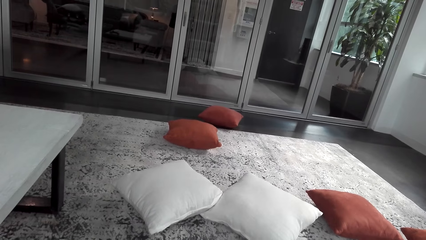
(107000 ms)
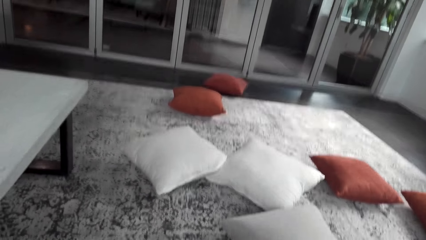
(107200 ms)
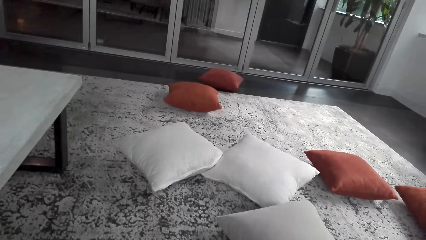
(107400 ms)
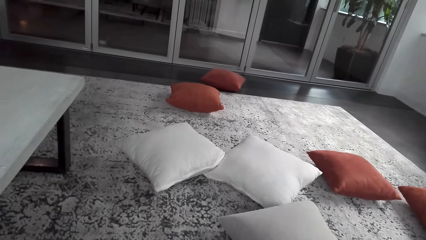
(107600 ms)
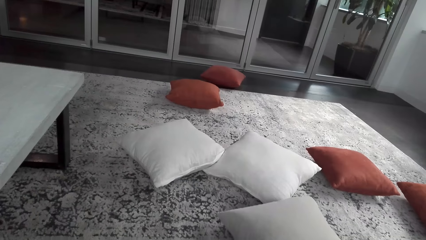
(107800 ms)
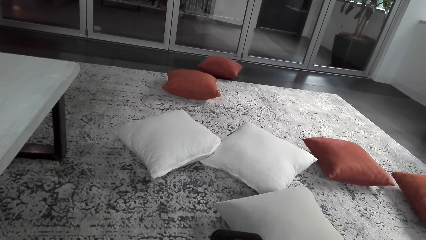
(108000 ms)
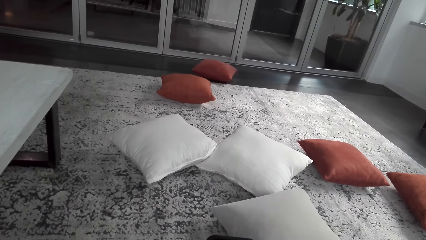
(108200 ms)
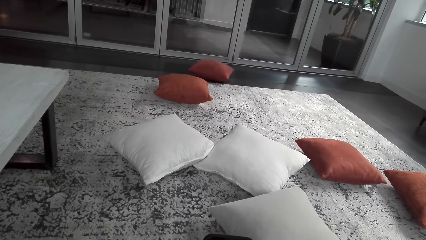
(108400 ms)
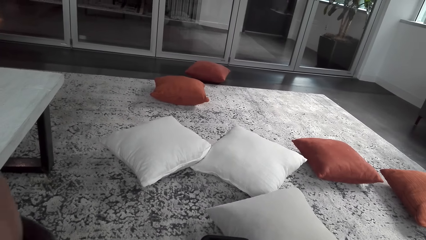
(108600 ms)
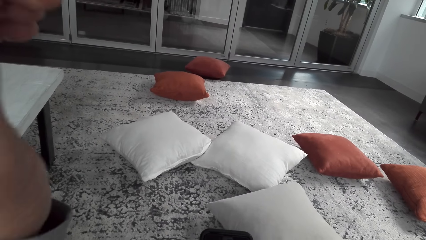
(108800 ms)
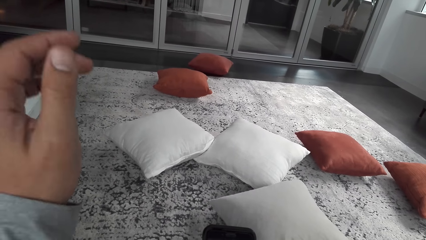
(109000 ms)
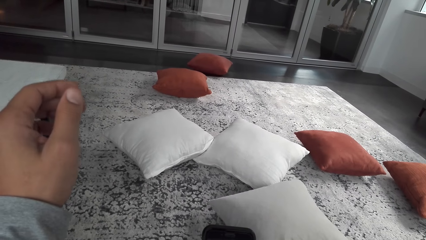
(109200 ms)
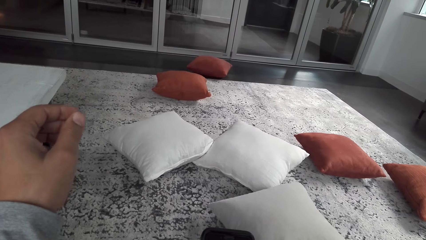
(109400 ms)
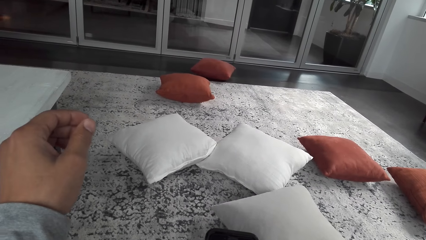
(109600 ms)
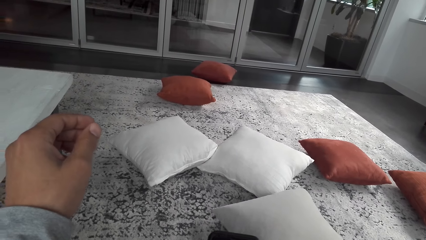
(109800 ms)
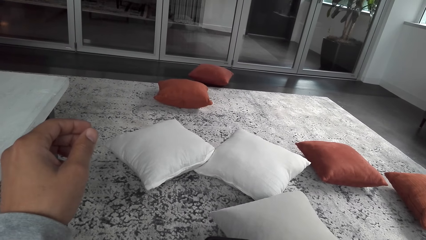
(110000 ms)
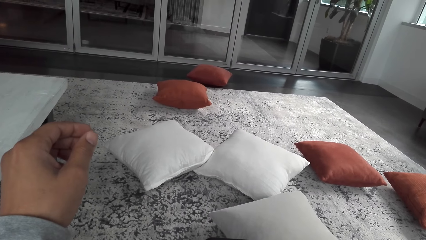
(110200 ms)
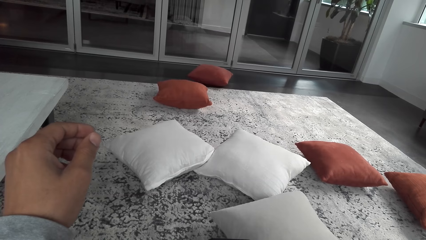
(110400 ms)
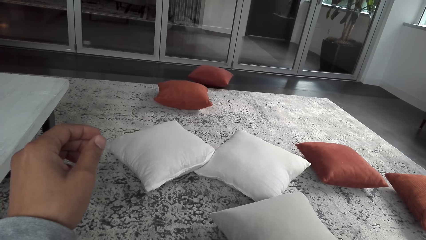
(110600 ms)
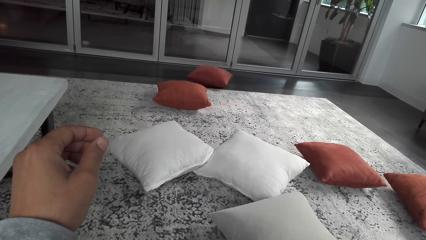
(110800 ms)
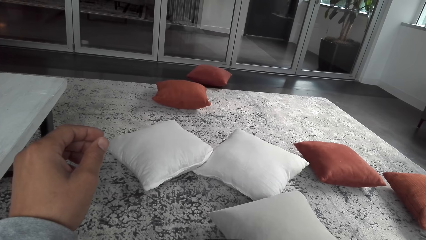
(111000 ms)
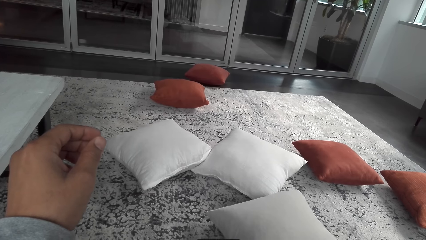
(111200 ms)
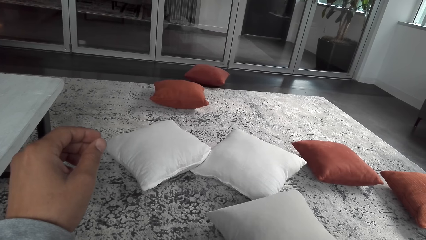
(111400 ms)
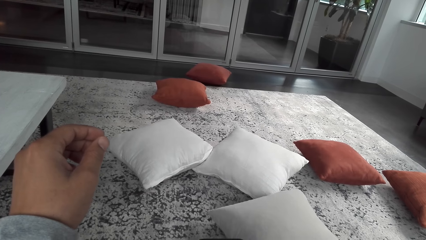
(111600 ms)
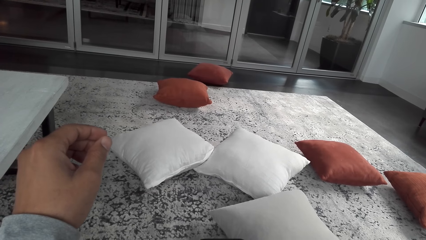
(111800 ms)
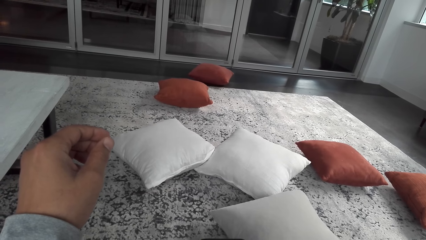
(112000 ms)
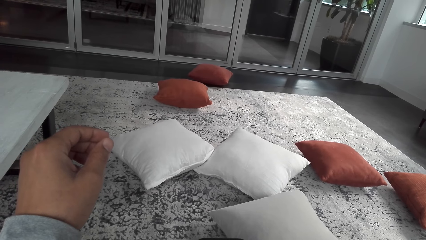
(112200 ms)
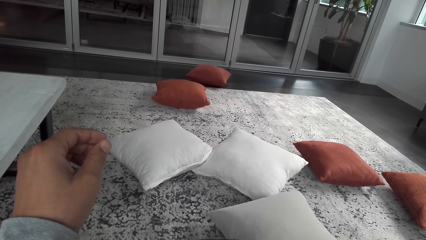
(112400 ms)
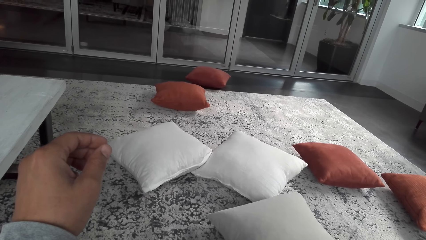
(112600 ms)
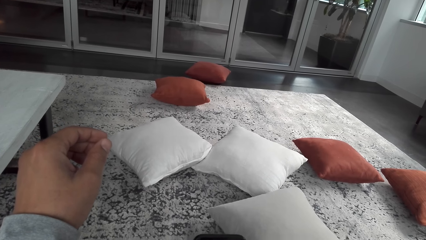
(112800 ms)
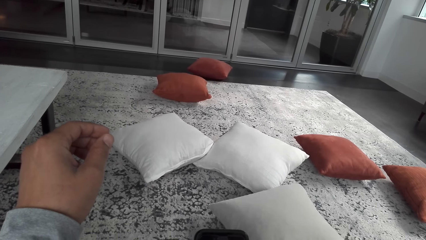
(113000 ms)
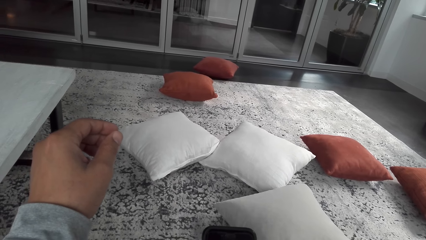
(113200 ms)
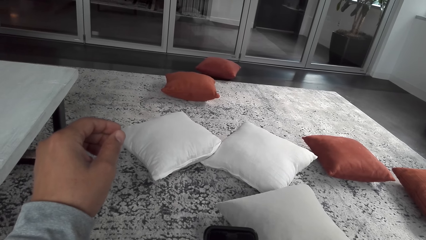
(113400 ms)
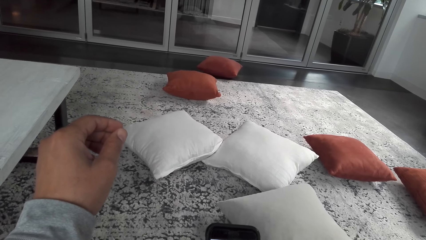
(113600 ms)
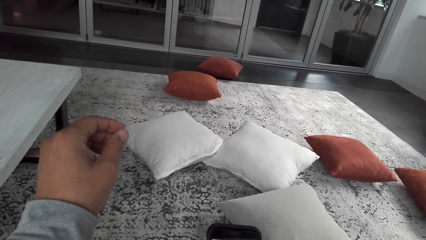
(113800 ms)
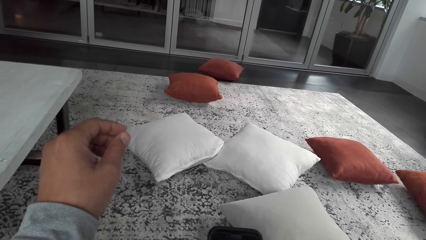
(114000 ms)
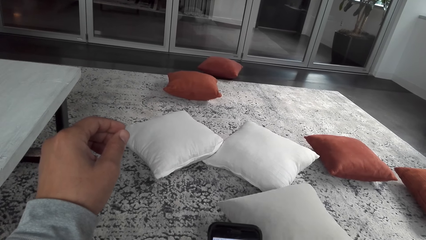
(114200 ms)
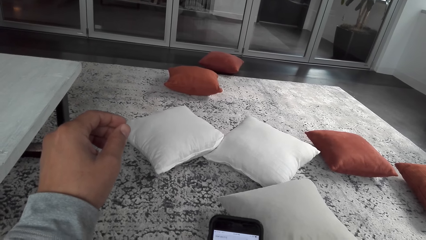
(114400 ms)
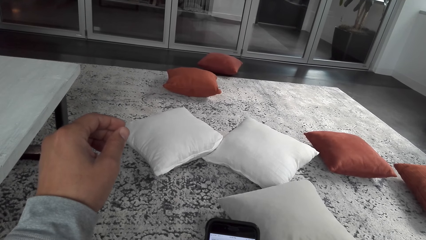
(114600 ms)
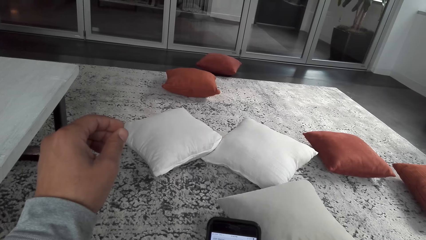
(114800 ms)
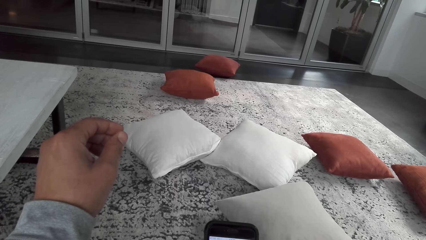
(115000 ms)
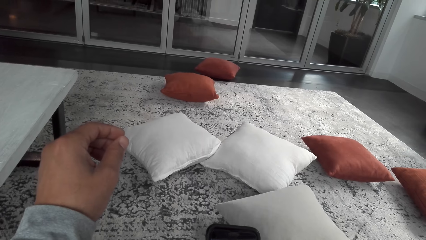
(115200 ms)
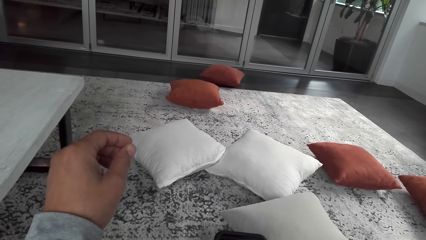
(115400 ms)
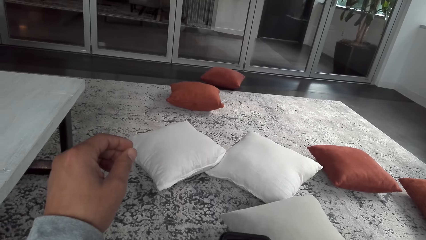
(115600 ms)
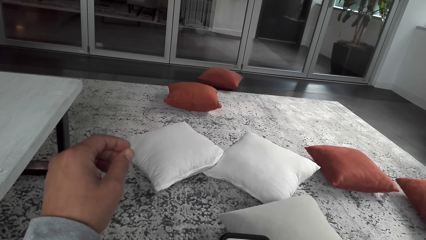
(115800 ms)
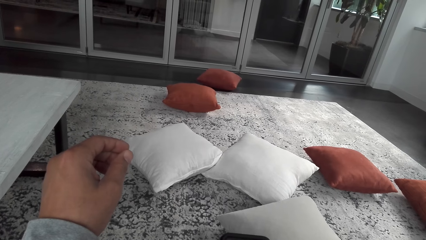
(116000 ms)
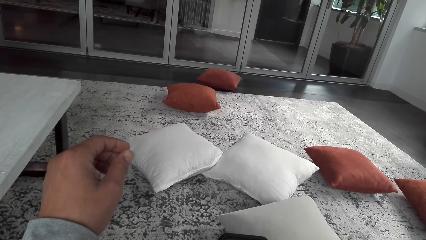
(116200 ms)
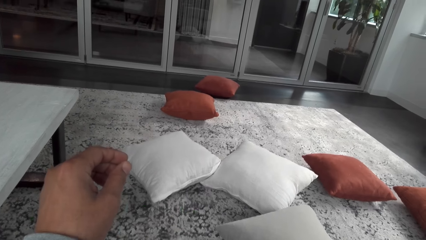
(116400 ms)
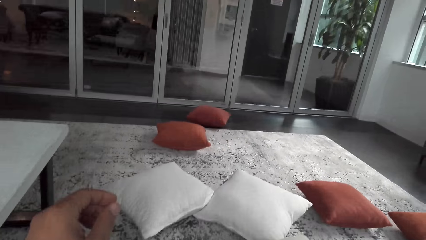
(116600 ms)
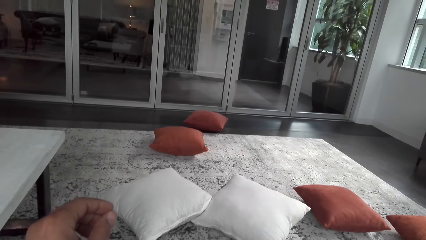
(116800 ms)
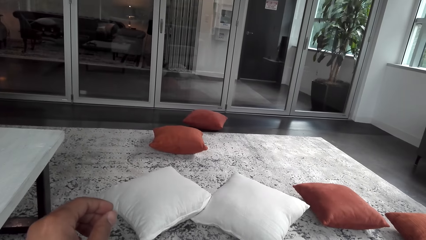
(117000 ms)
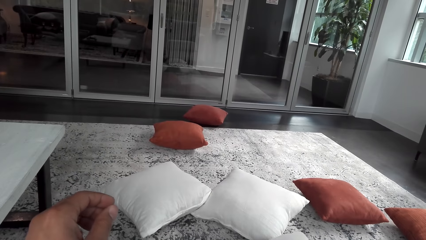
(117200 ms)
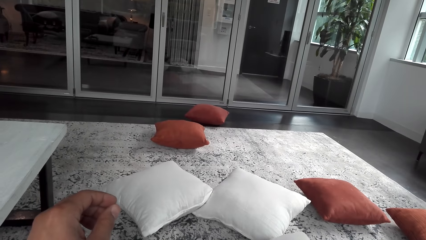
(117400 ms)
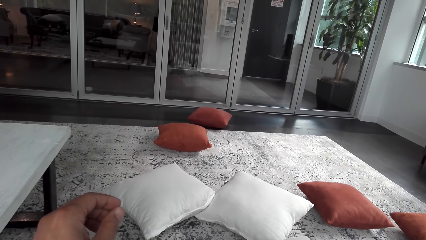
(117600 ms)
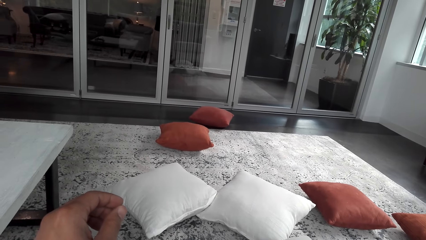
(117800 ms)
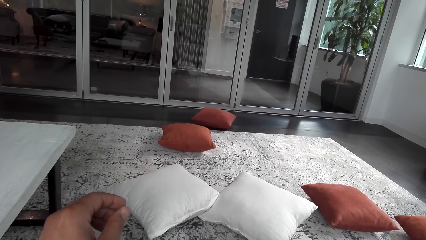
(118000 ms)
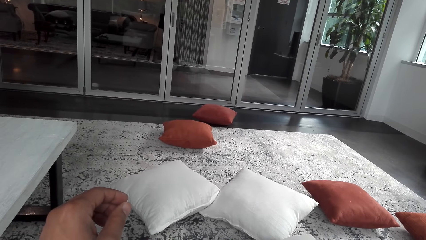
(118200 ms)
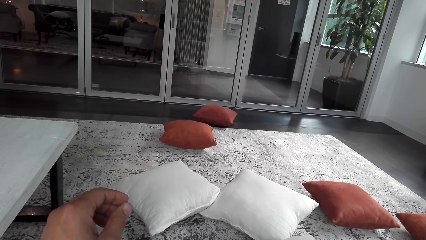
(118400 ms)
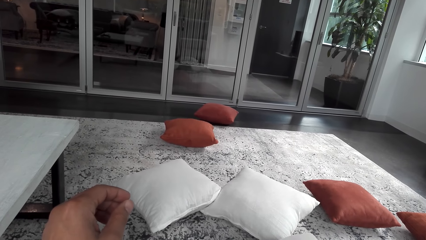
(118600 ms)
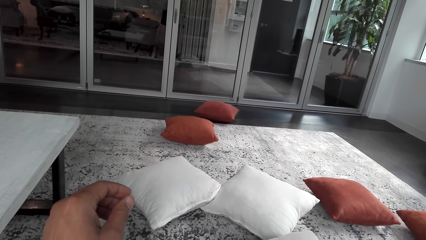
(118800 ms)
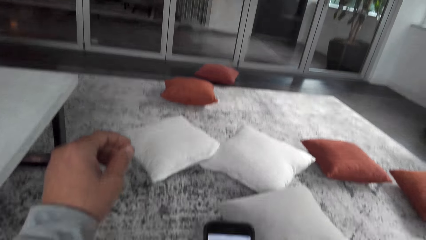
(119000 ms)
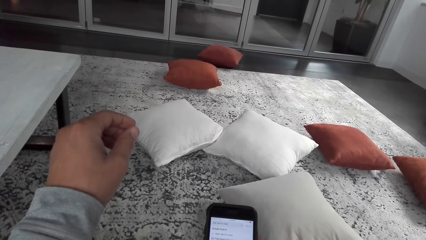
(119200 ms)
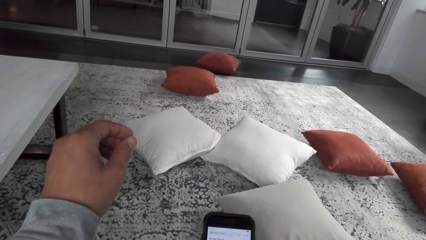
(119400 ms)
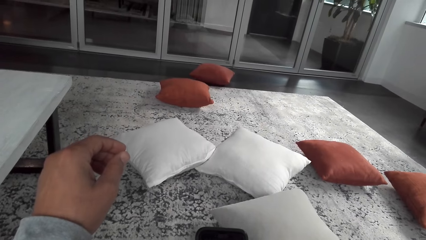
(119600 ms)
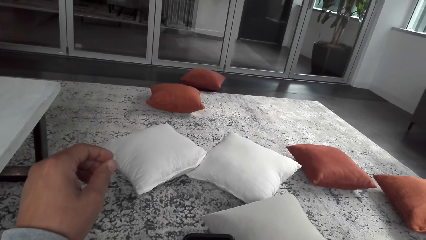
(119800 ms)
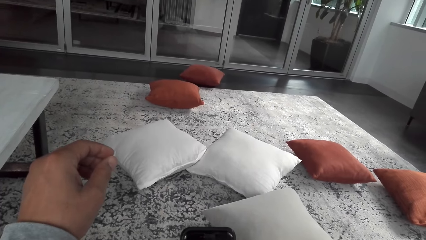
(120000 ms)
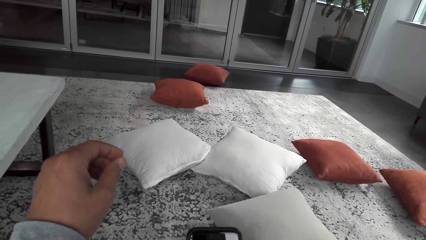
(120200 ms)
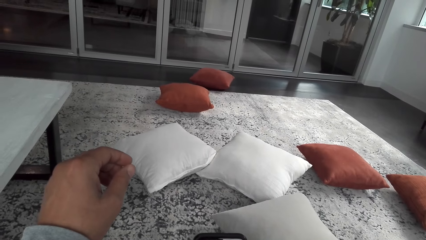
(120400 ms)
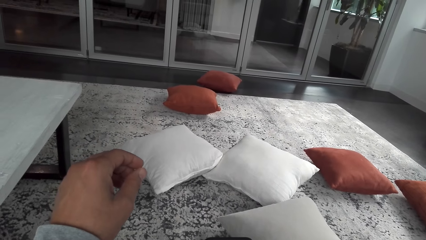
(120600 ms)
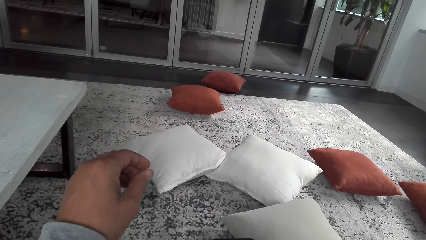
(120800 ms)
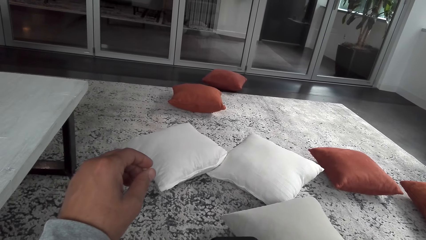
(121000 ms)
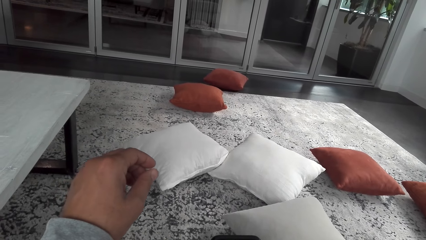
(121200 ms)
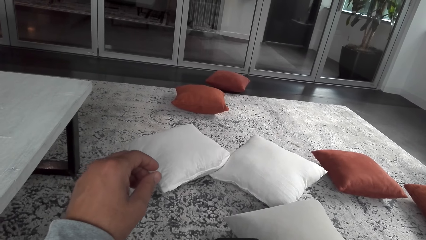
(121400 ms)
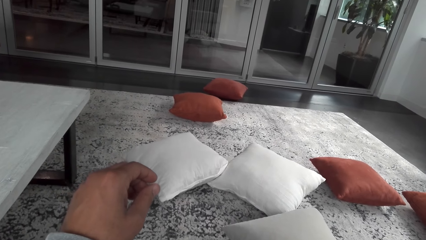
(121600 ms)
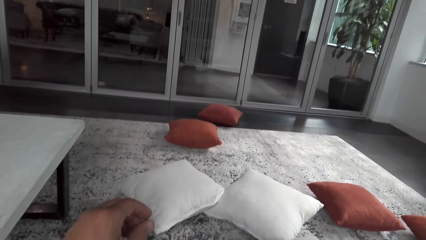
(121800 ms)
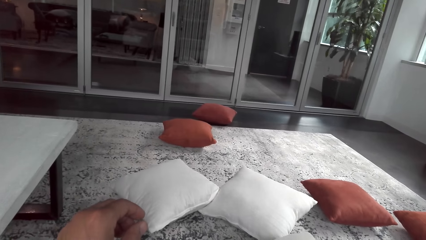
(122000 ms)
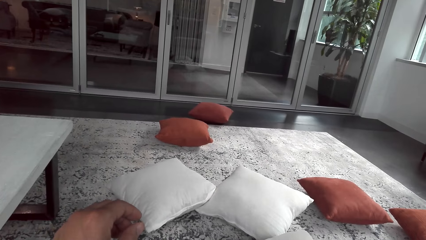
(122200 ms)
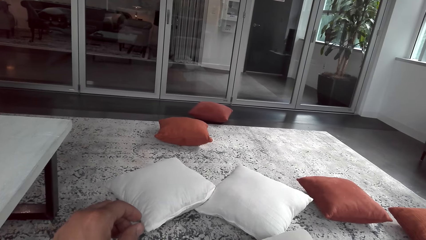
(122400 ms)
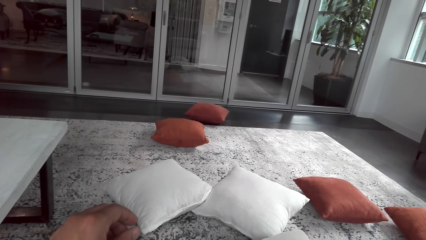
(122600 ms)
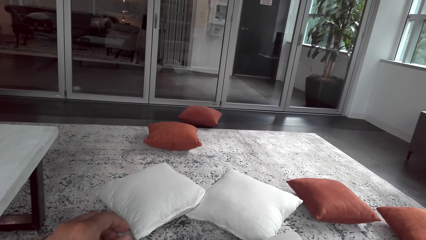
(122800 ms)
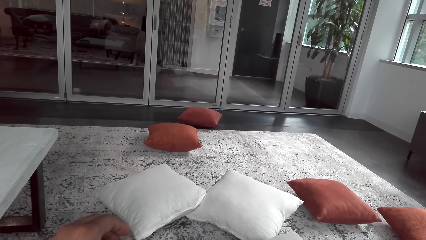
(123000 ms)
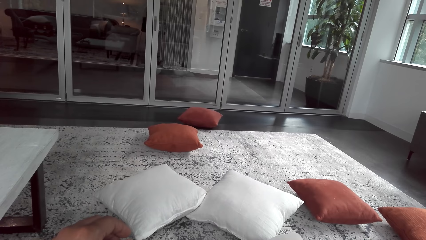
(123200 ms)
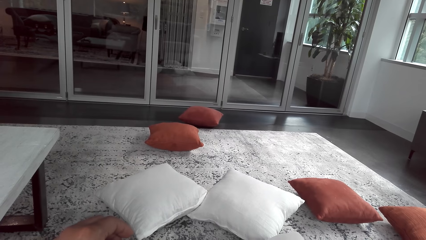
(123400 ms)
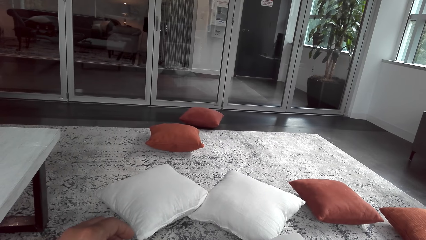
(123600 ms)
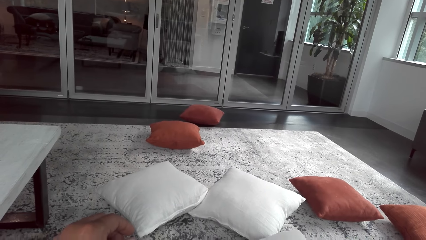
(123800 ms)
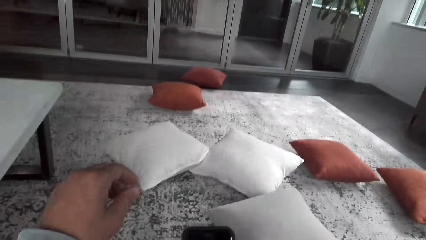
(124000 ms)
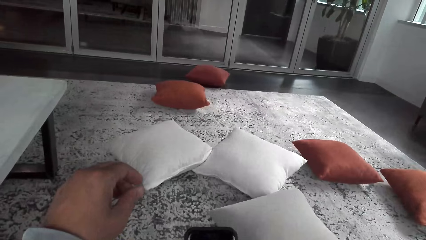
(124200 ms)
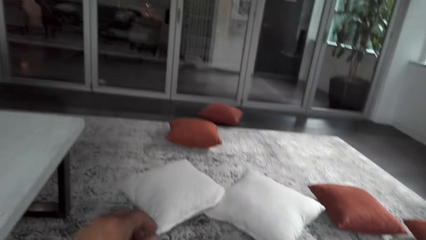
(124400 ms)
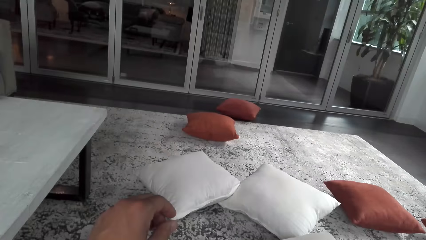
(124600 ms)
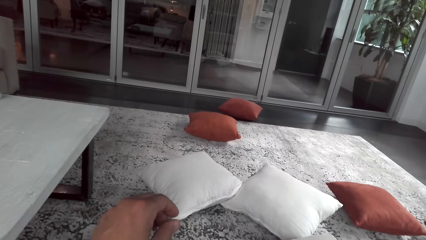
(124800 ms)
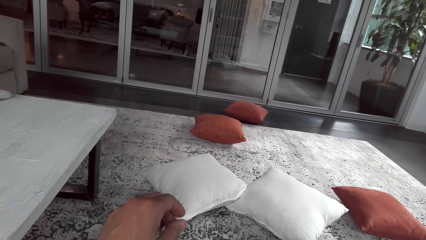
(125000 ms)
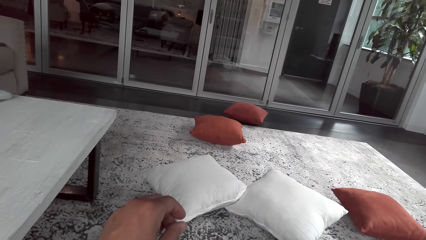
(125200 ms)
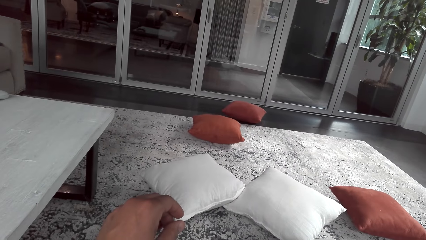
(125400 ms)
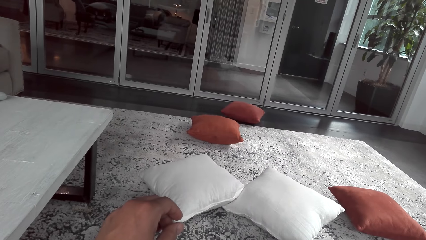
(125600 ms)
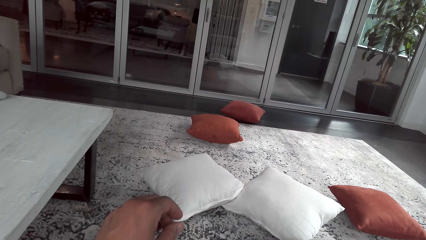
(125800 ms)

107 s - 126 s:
The camera wearer pulls his hand off the camera. He operates a phone.
